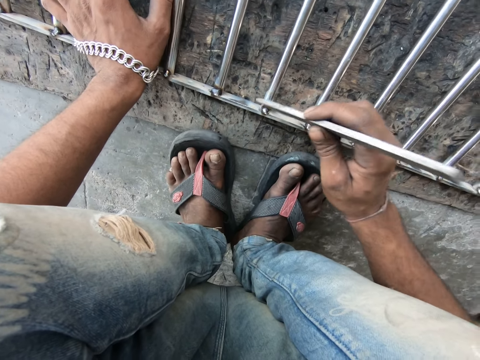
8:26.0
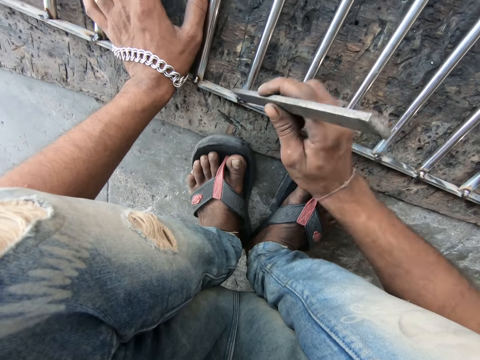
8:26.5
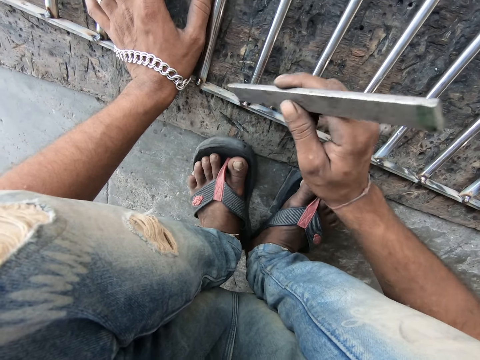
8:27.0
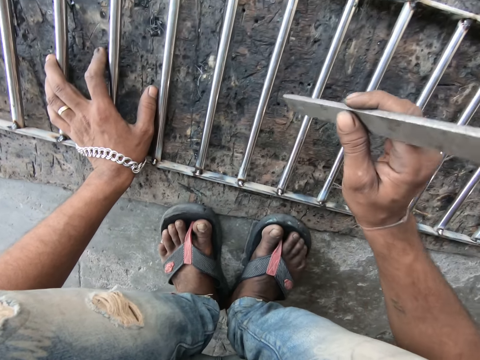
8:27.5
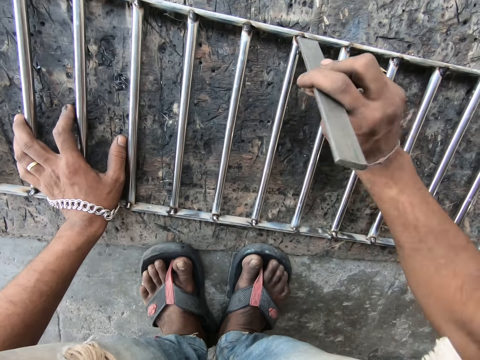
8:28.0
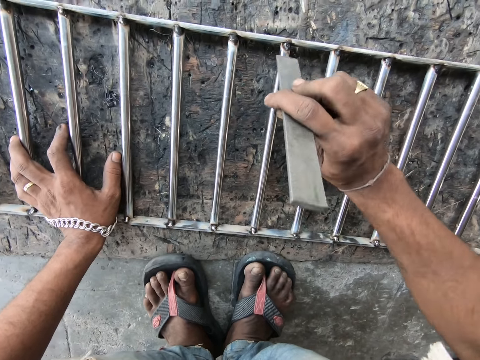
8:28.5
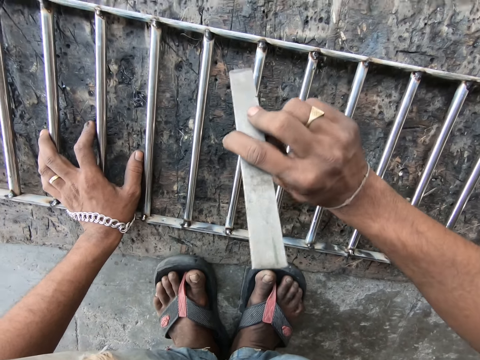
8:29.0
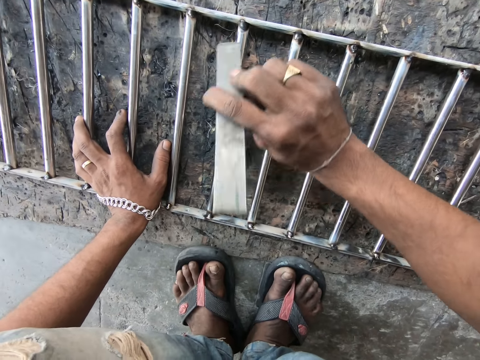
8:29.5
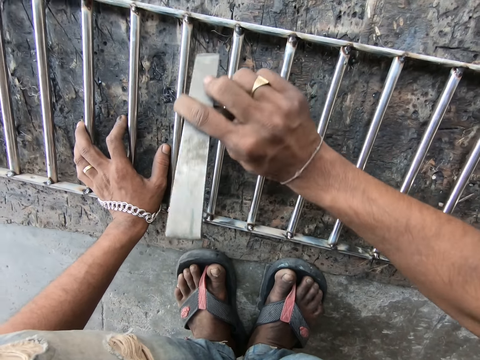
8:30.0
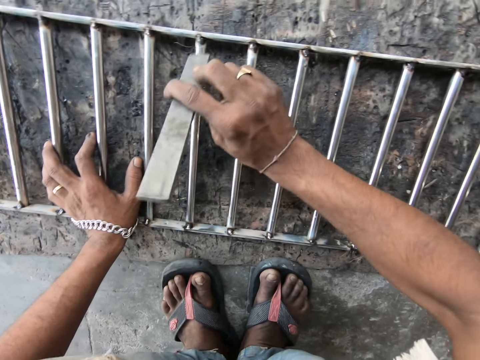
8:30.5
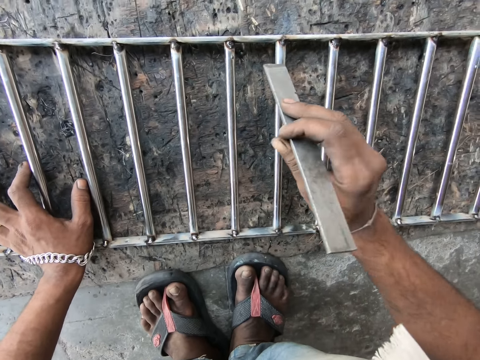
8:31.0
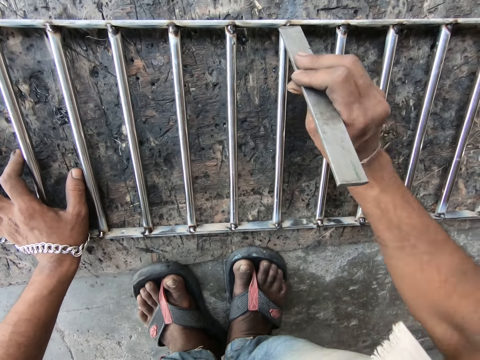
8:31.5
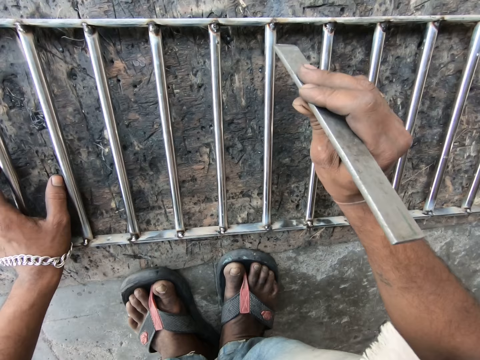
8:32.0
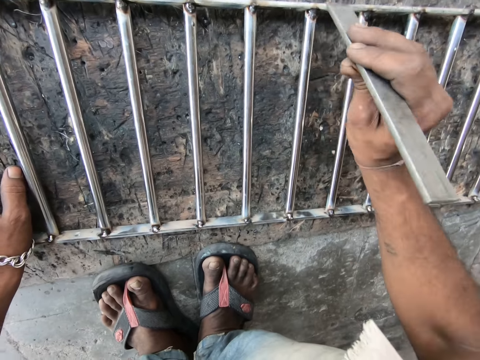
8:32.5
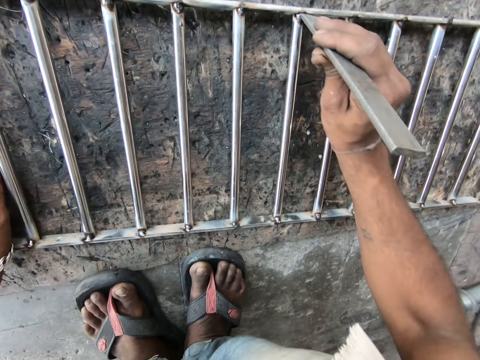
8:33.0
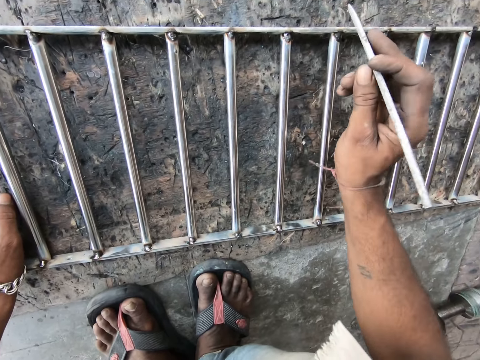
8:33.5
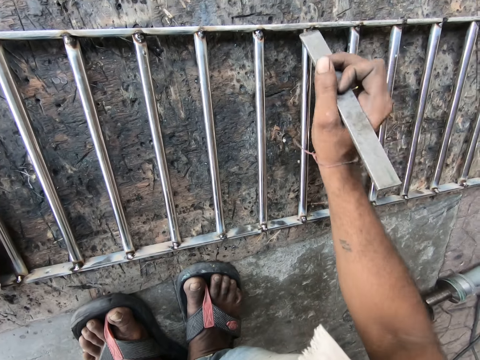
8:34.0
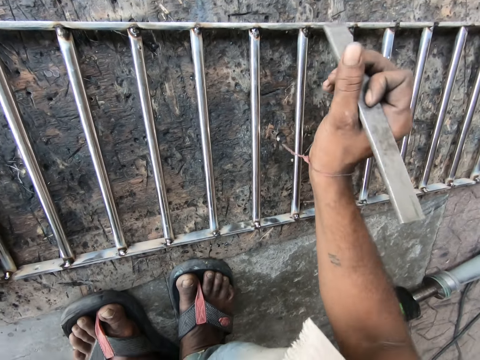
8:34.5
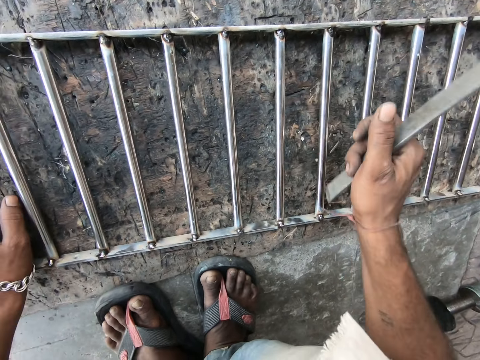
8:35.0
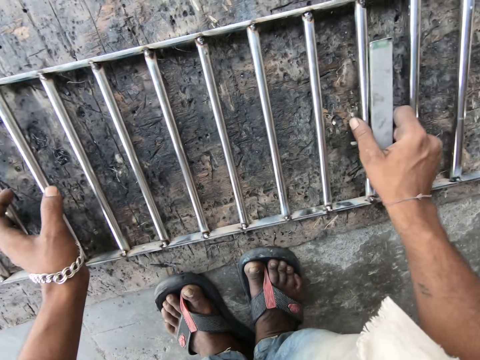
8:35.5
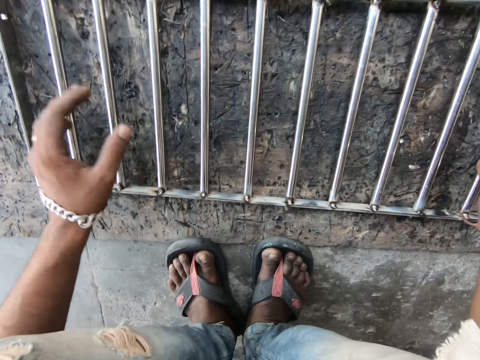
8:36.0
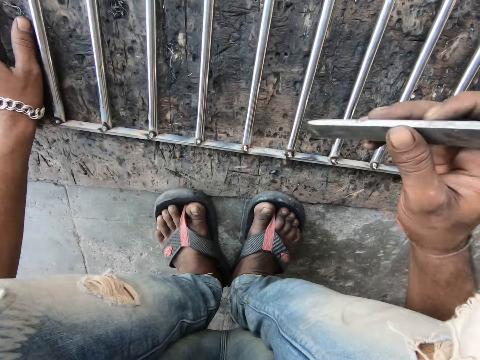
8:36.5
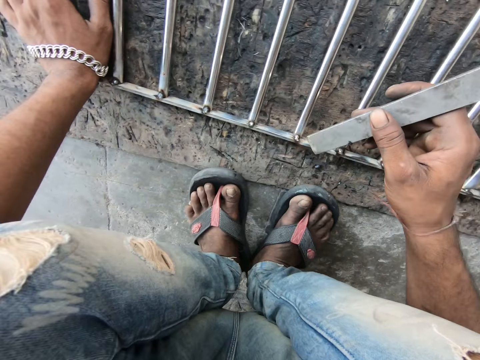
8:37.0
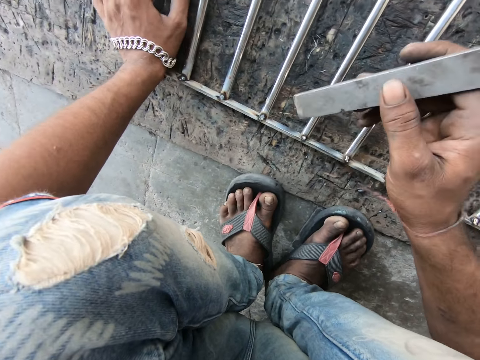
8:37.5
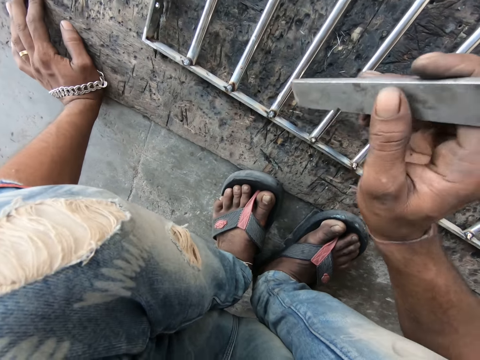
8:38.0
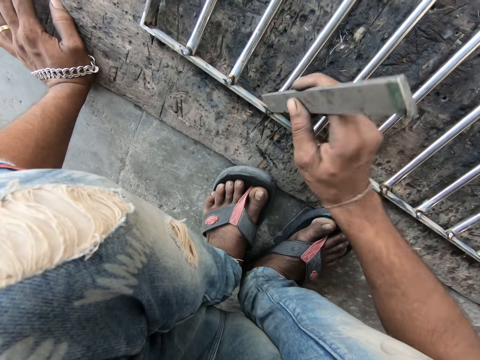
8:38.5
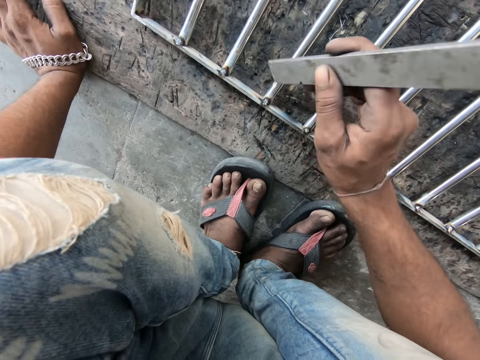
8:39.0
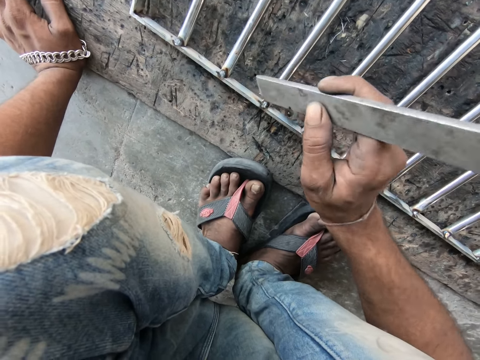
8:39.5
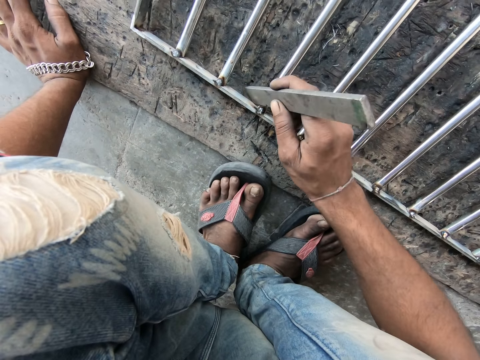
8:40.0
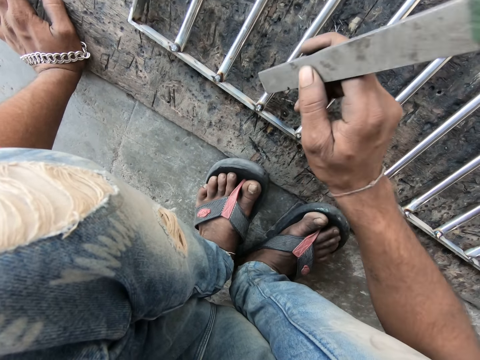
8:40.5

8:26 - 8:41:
The camera wearer moves a cold chisel over the metal structure. He hits the metal structure with the cold chisel. He moves the cold chisel over the metal structure. He hits the metal structure with the cold chisel. He drags the metal structure on the ground with his left hand. He holds the metal structure on the ground. He moves the cold chisel over the metal structure. He puts his hand on the ground. He hits the metal structure with the cold chisel.

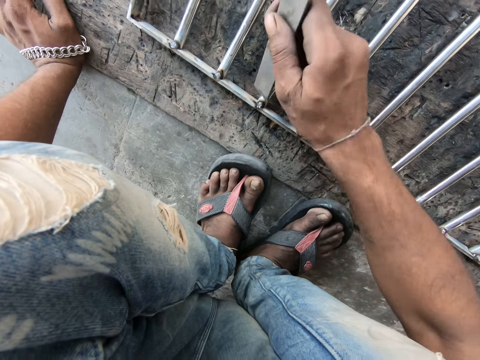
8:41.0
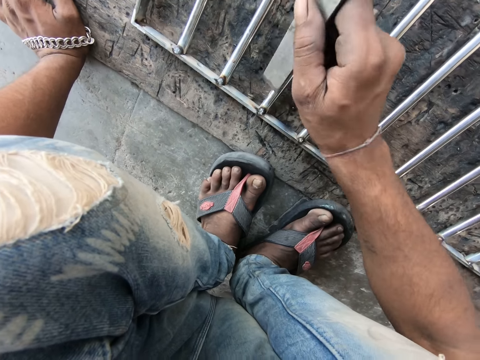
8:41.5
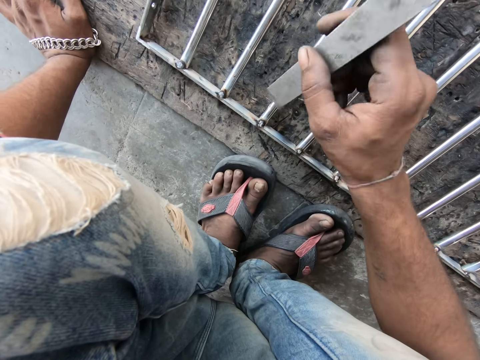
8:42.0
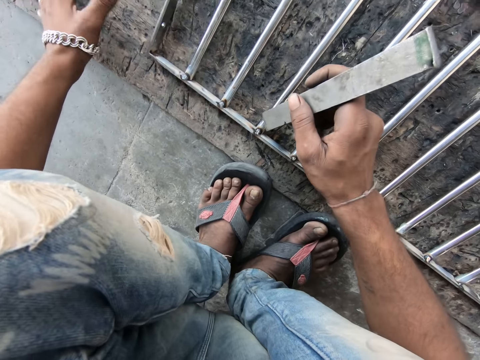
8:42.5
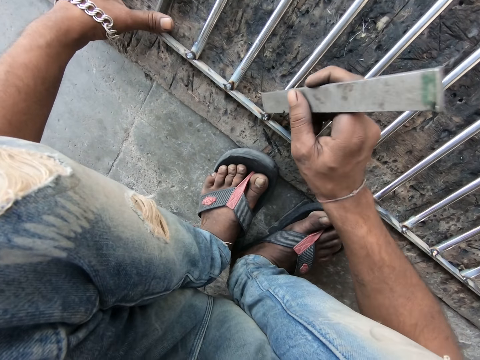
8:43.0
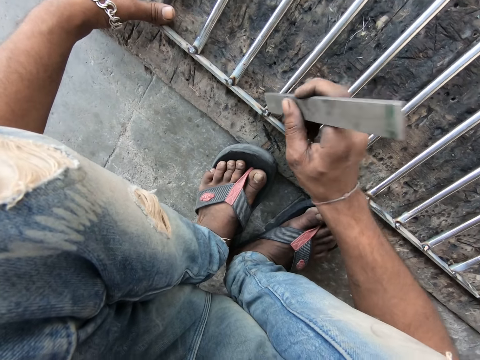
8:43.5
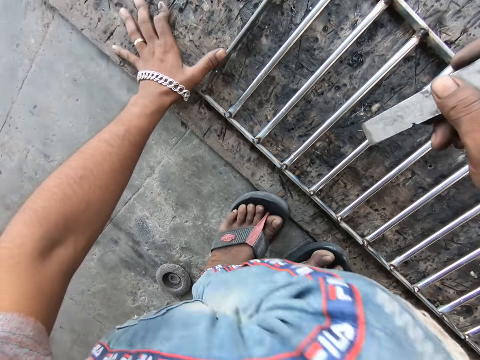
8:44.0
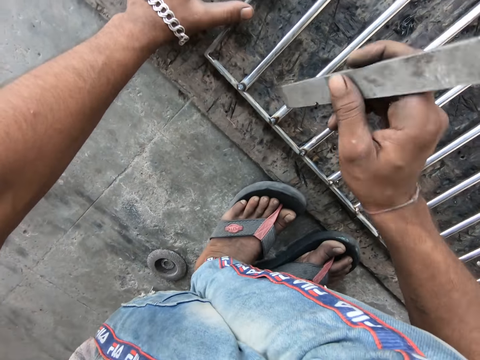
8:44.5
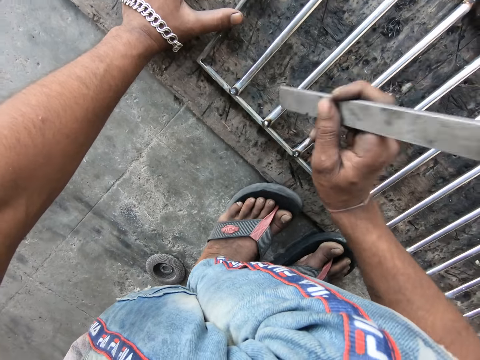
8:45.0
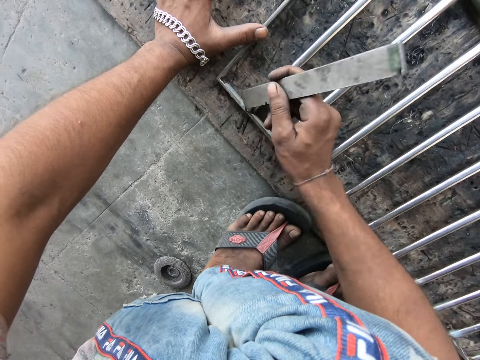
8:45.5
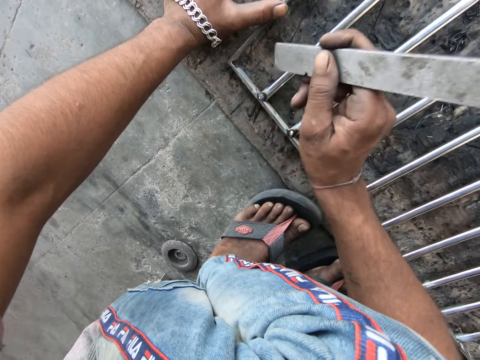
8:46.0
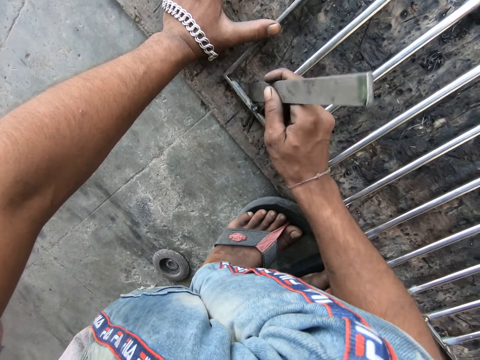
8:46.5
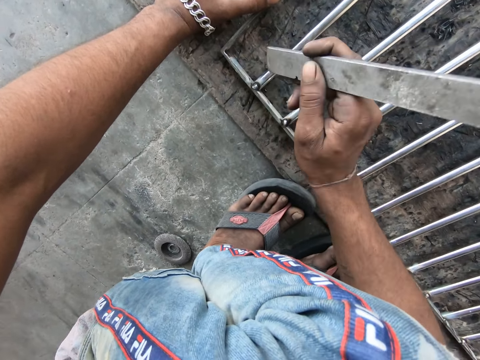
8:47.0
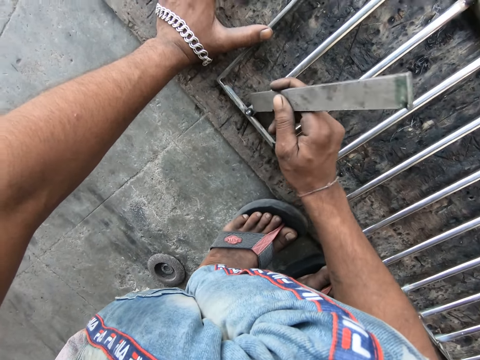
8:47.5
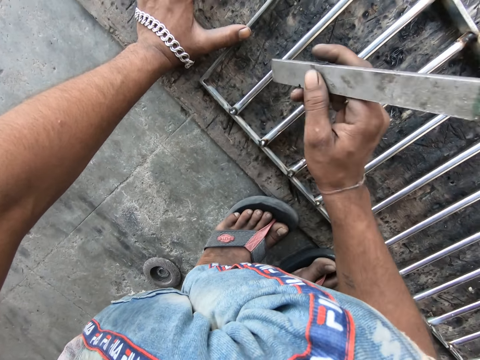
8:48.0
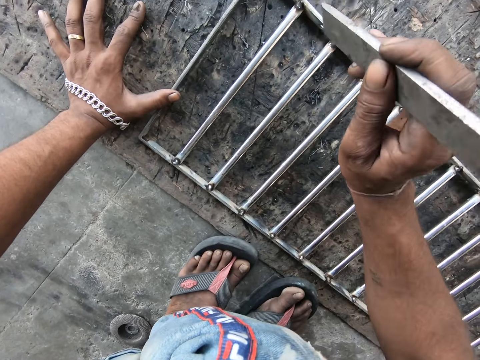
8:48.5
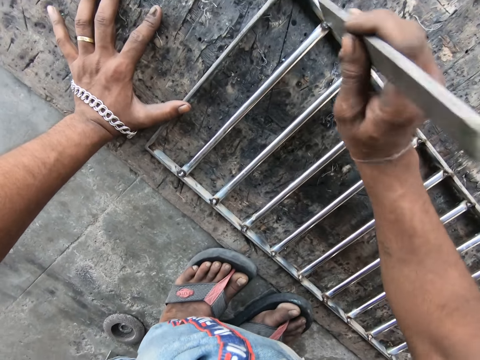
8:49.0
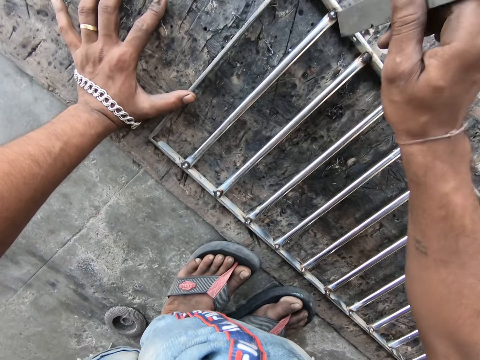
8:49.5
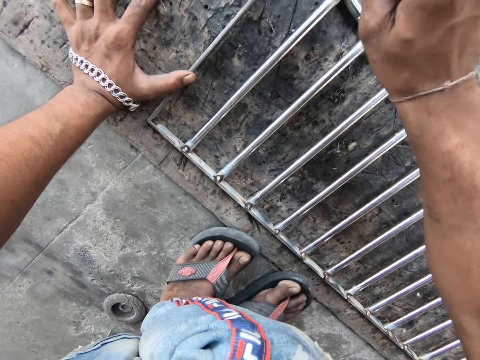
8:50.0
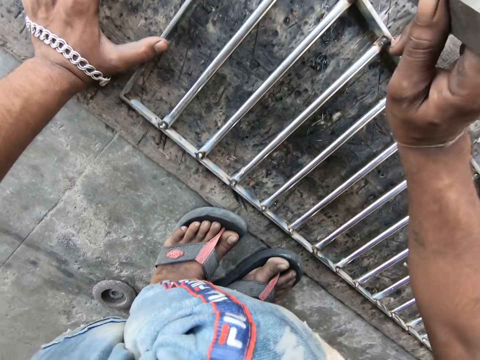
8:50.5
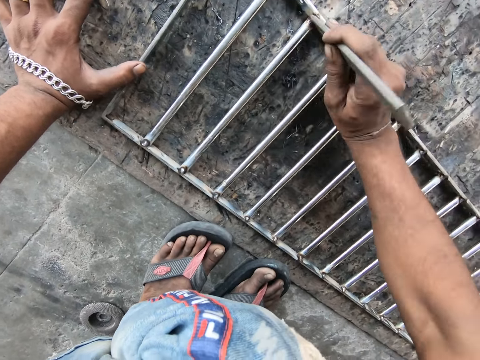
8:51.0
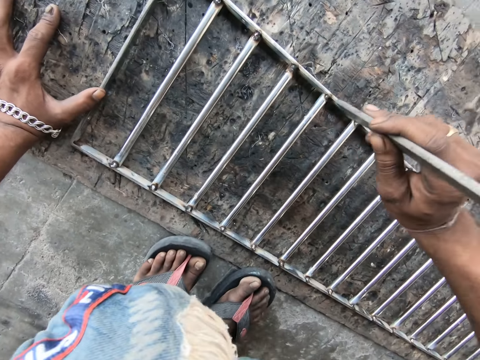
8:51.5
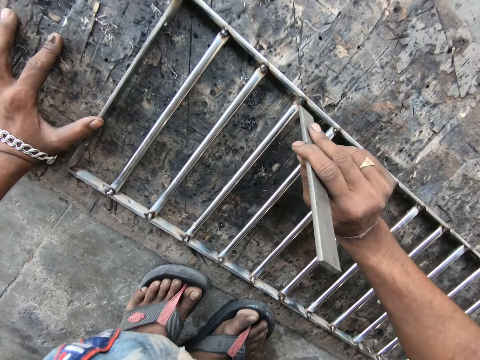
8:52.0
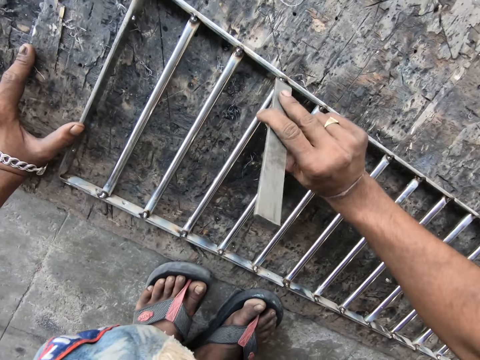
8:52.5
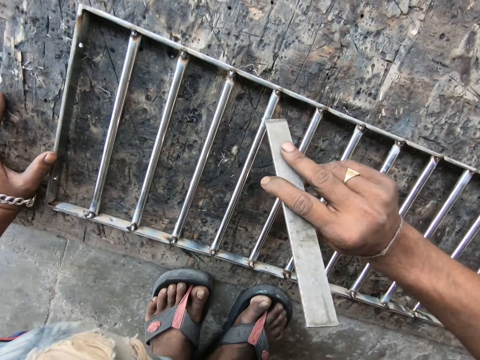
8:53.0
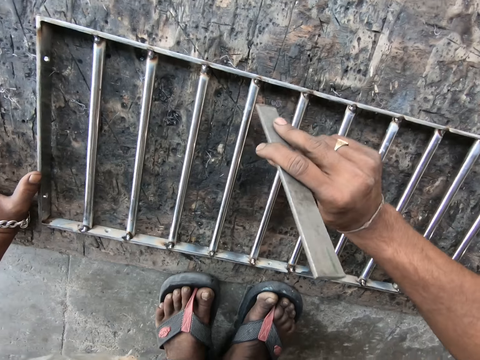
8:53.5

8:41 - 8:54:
The camera wearer holds the metal structure on the ground with his left hand. He hits the metal structure with a cold chisel. He moves his leg sideways. He hits the metal structure with the cold chisel. He moves the cold chisel over the metal structure. He hits the metal structure with the cold chisel. He moves his leg around. He hits the metal structure with the cold chisel.
